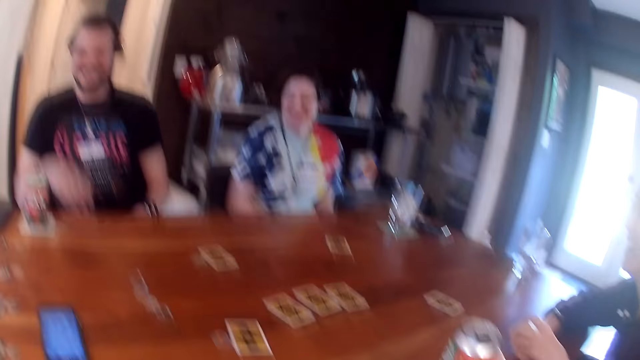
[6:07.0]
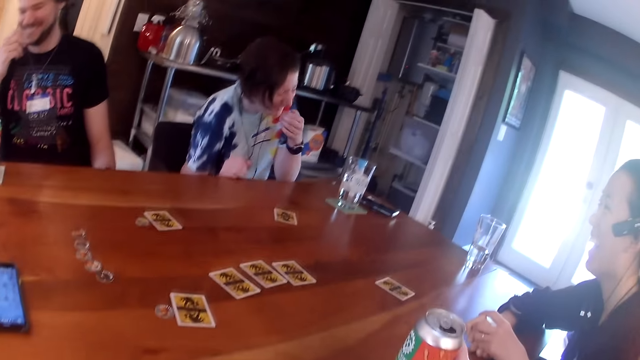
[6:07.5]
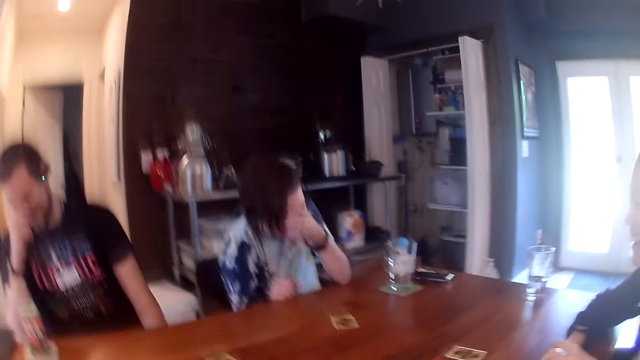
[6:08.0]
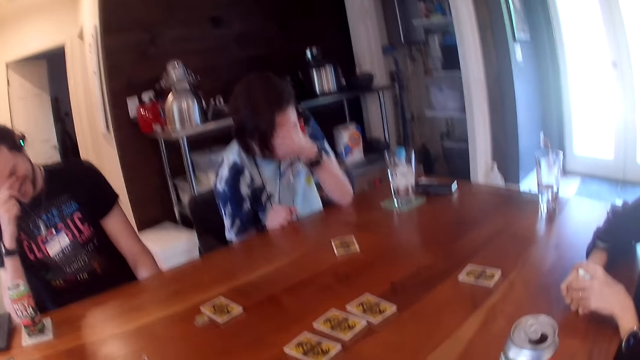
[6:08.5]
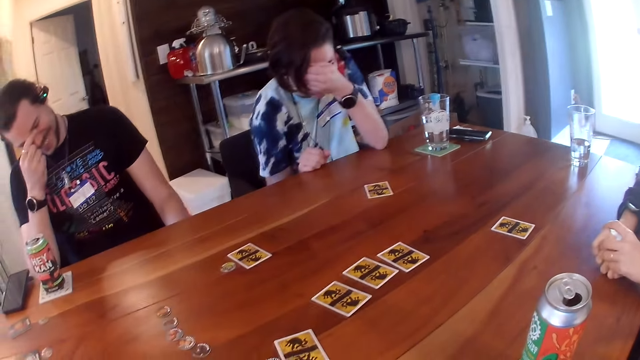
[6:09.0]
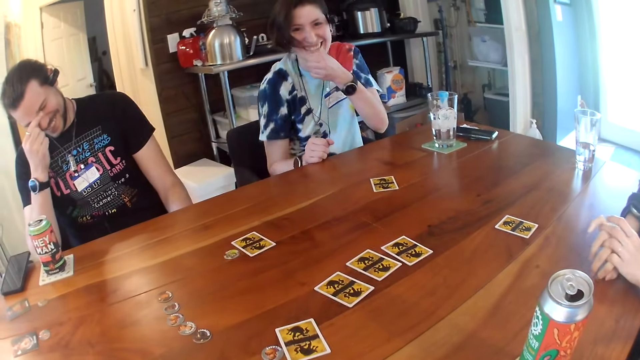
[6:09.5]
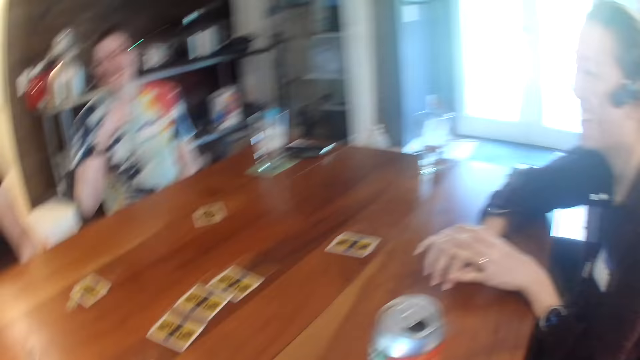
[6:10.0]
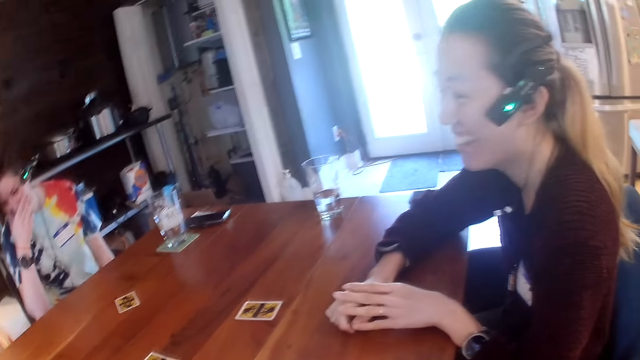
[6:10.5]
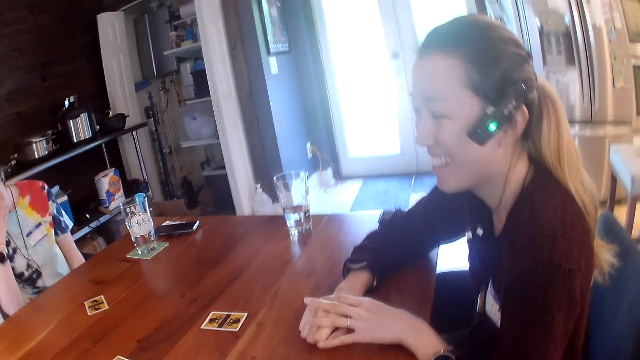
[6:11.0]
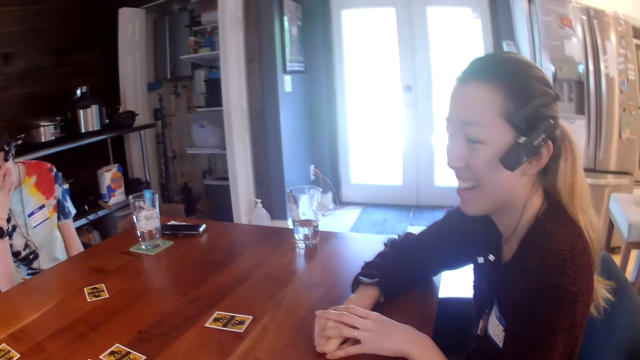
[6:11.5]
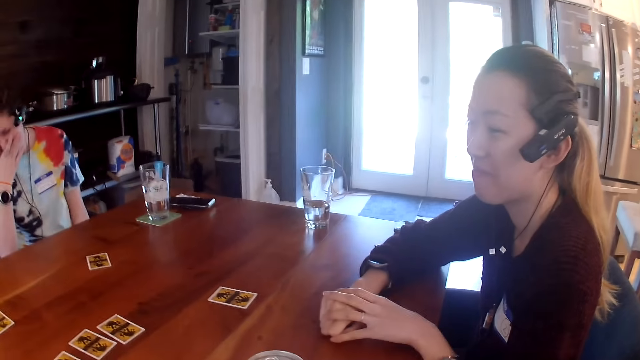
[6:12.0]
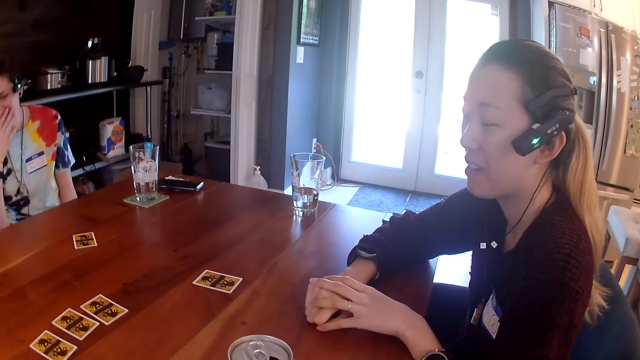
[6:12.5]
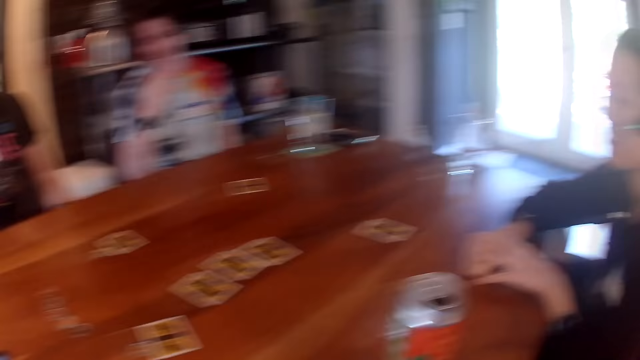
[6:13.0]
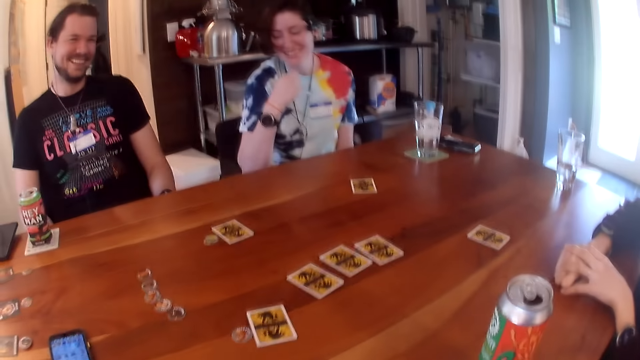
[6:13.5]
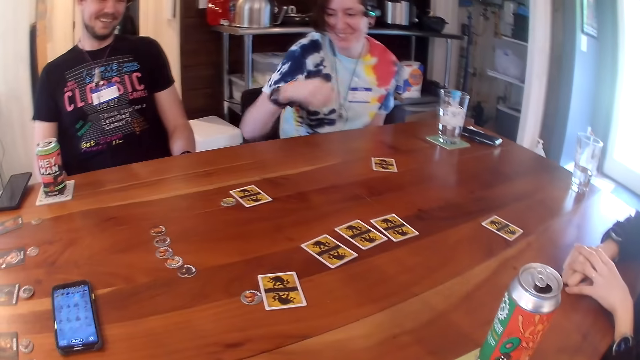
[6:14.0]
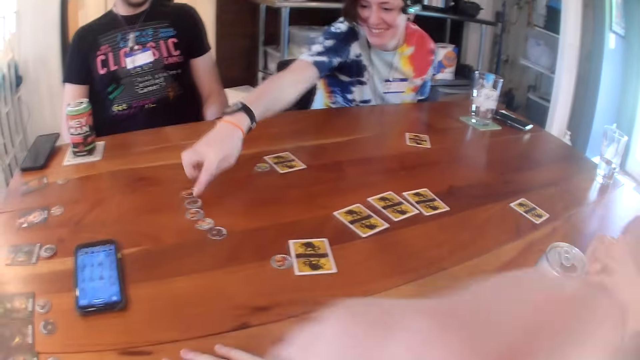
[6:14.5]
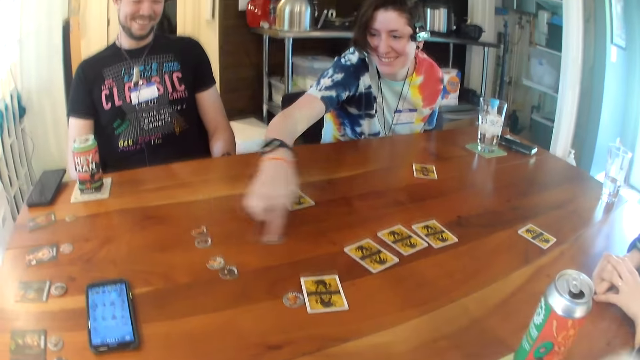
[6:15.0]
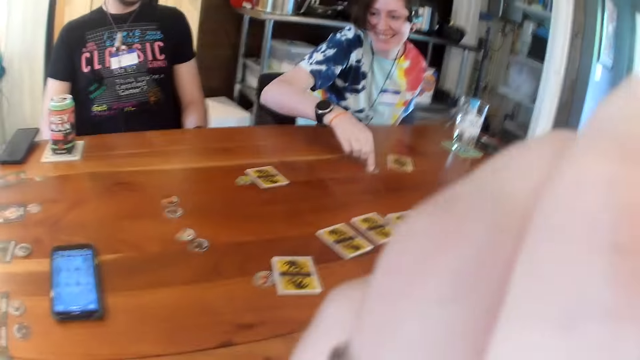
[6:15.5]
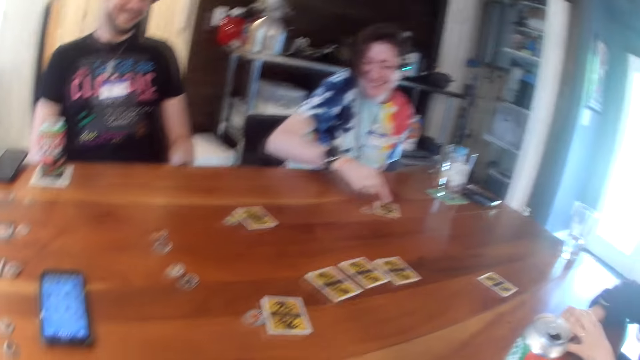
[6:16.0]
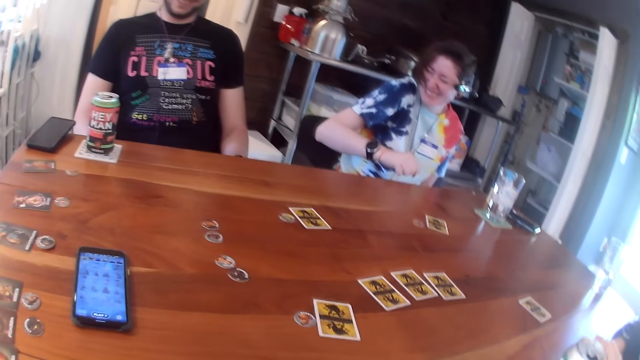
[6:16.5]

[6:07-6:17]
The woman touches her face with her left hand. The man touches his face with his right hand. The woman touches her face with her left hand. The camera wearer touches his face with his left hand. The woman moves the token with her right hand.

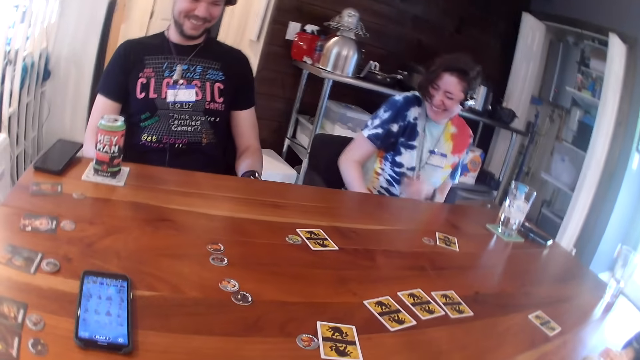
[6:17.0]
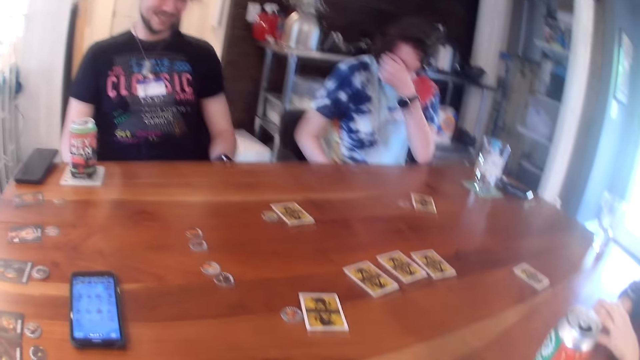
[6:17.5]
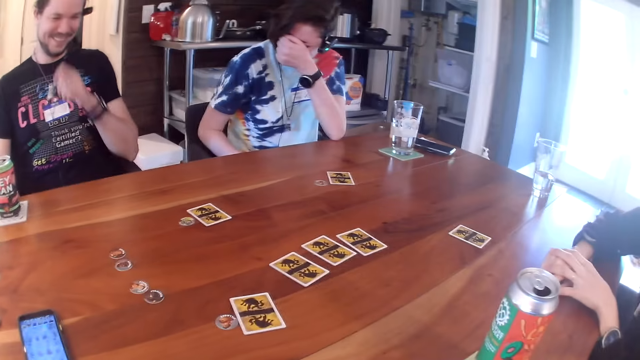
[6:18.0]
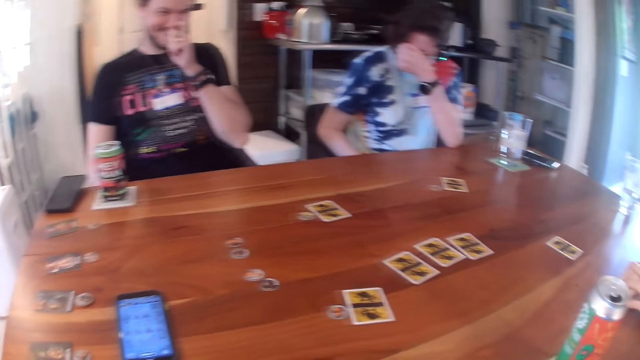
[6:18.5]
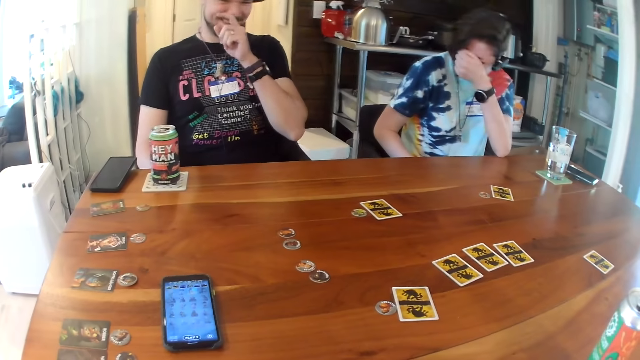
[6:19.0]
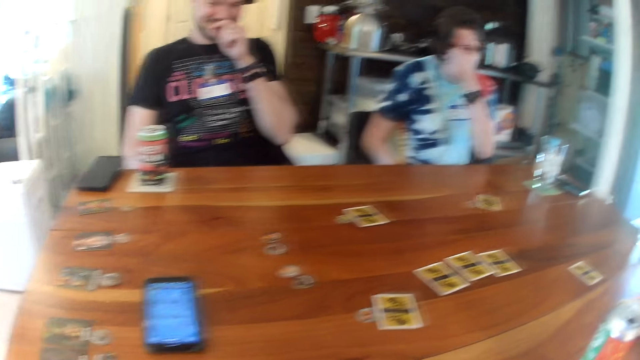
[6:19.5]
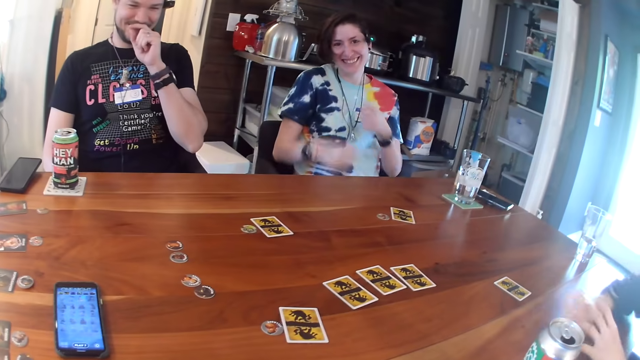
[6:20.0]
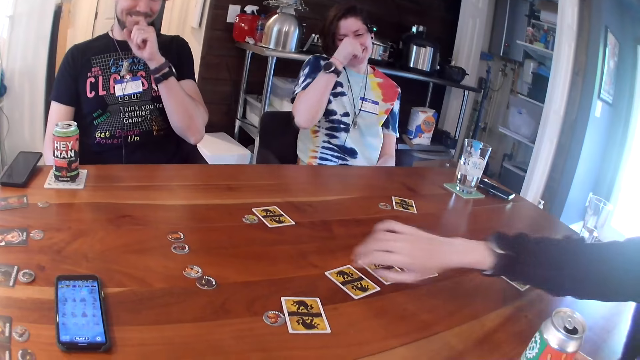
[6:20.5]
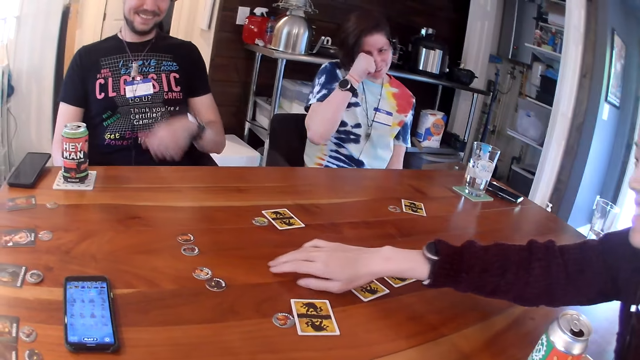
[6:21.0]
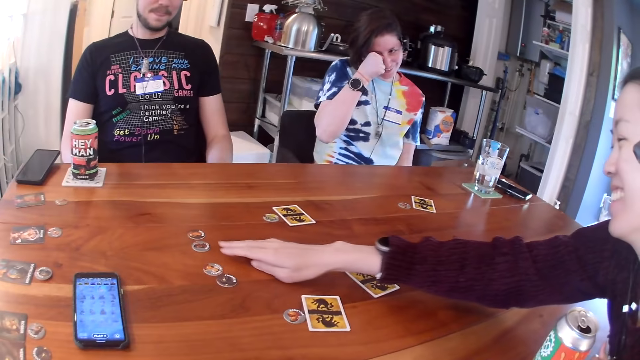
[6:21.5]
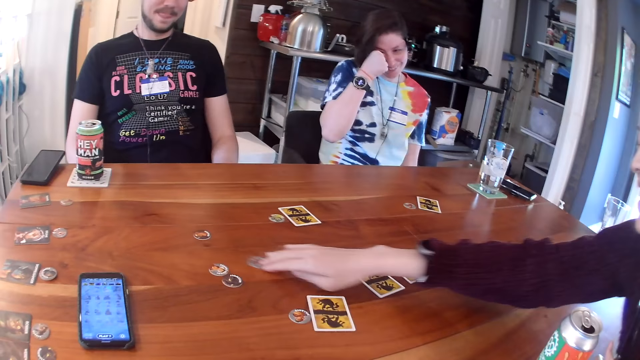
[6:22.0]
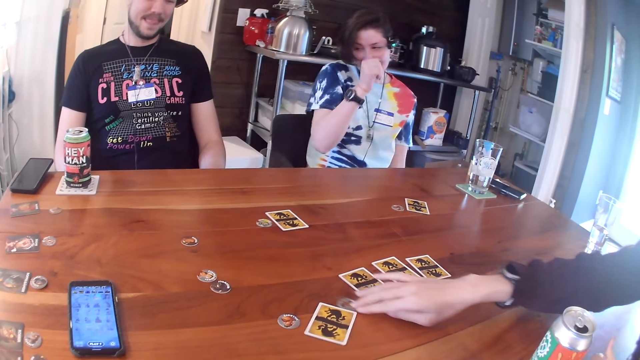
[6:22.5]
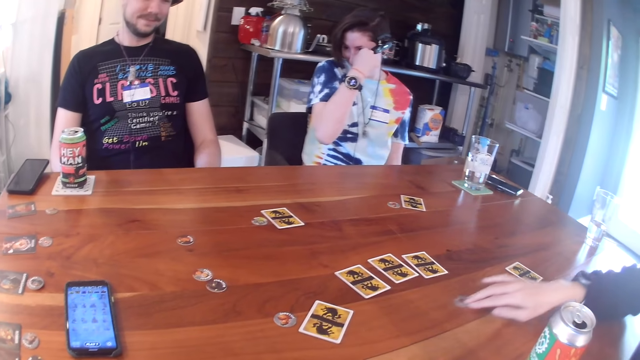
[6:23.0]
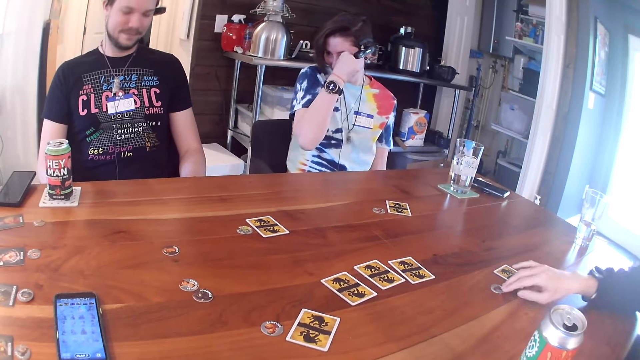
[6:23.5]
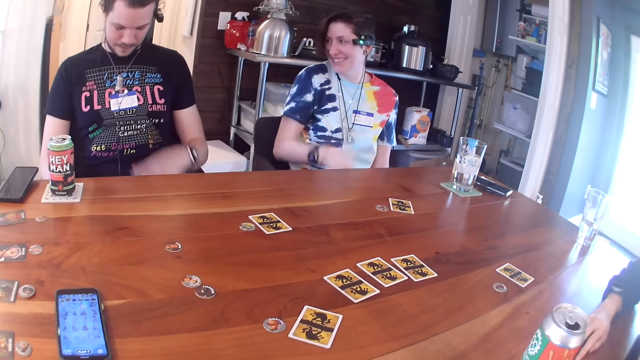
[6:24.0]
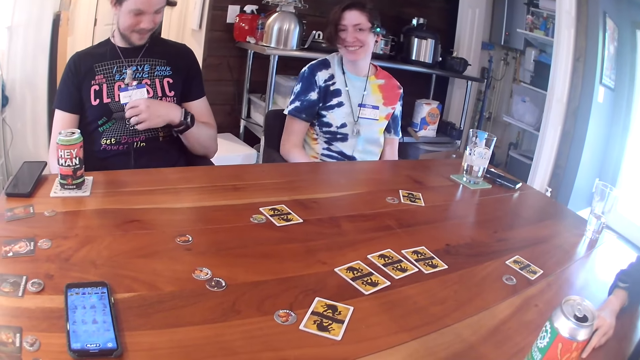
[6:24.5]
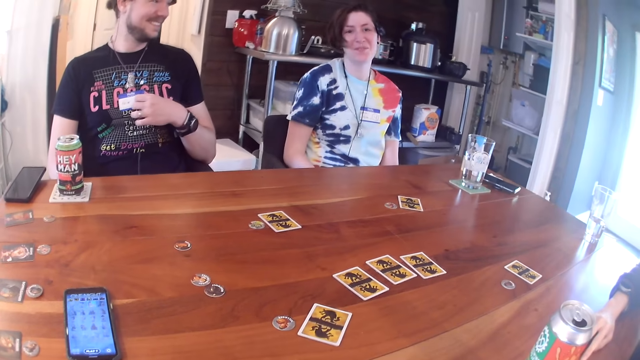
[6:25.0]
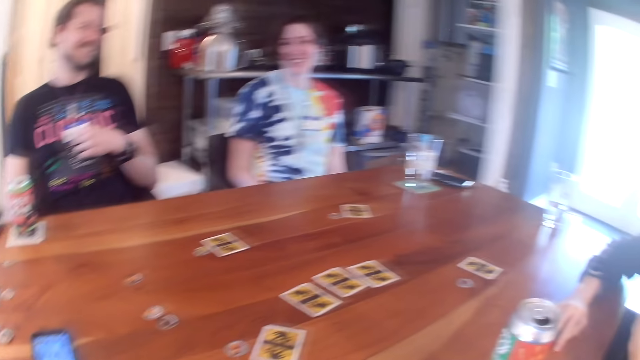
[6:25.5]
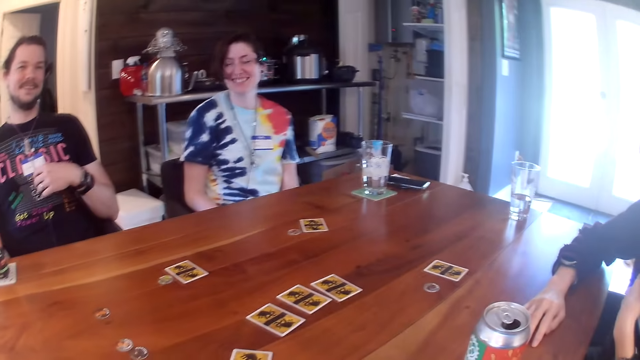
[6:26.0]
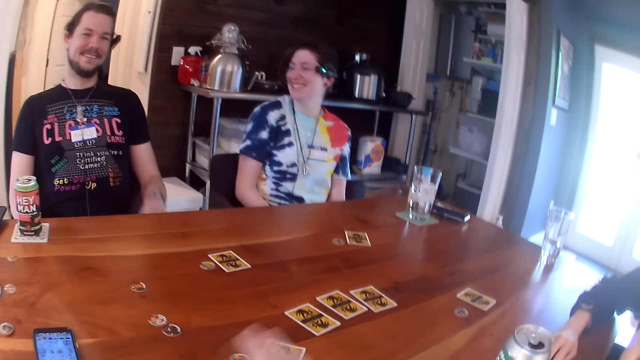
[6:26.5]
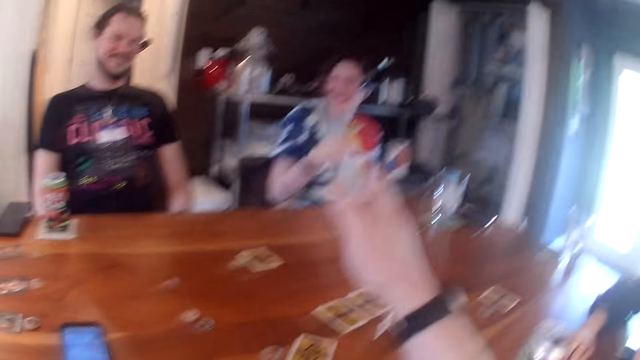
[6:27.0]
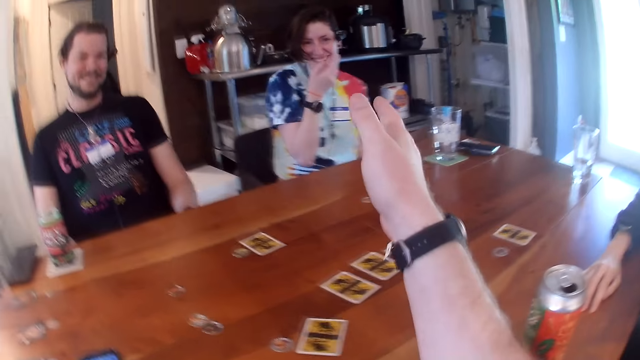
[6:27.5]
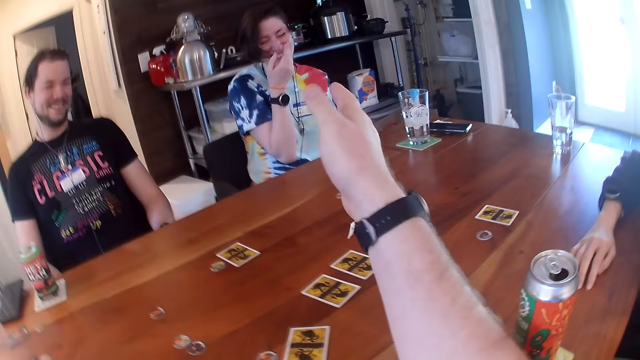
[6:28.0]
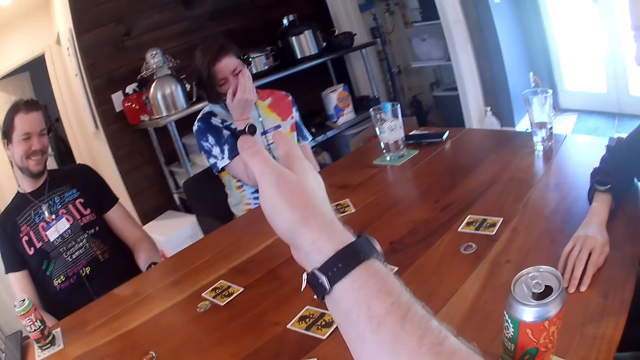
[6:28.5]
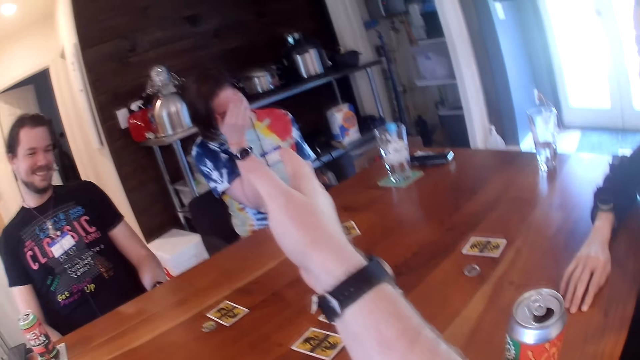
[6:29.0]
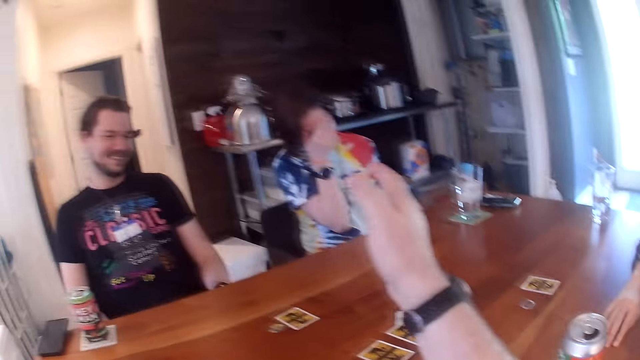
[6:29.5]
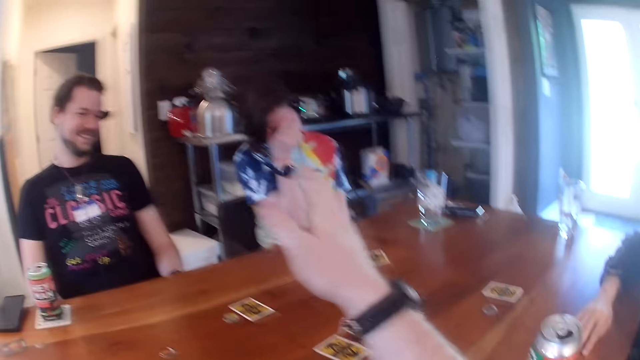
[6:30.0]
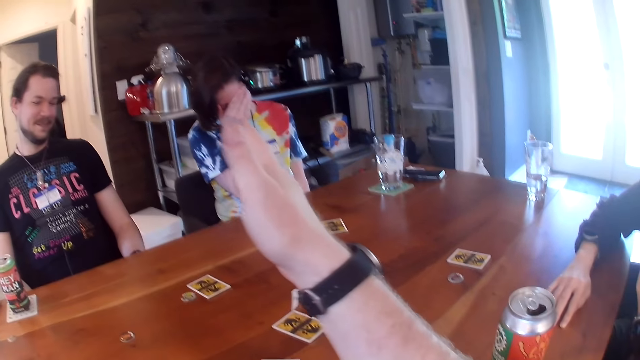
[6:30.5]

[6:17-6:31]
The woman touches her face with her left hand. The man rubs his face with his left hand. The woman rubs her face with her right hand. Another woman moves the token with her right hand. The other woman places her right hand on the table. The man holds the chain with his left hand. The first woman rubs her face with her right hand. The camera wearer stretches out the hand.
